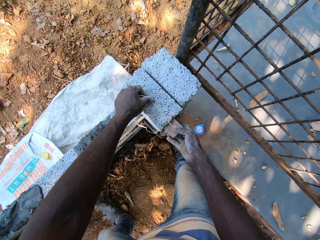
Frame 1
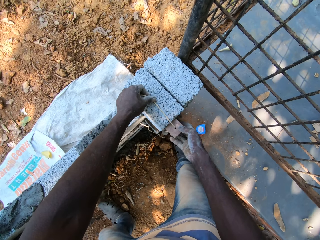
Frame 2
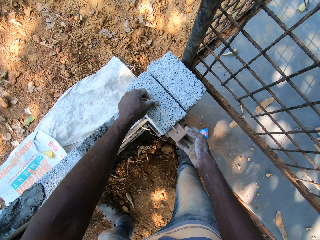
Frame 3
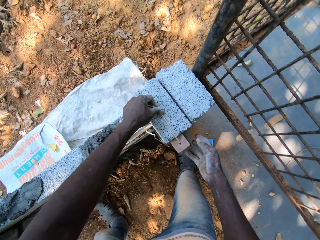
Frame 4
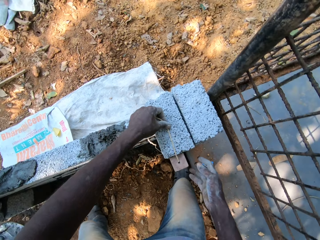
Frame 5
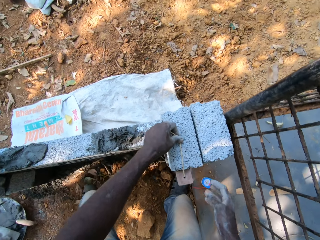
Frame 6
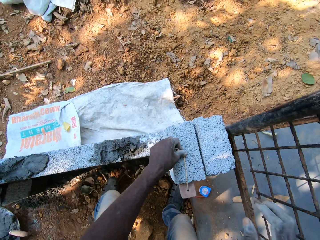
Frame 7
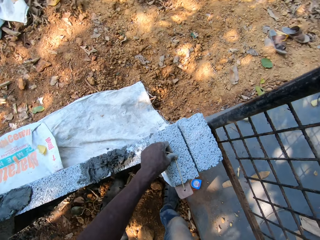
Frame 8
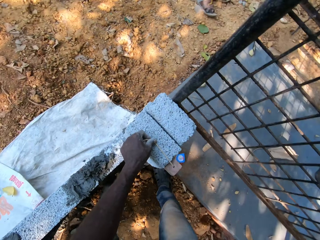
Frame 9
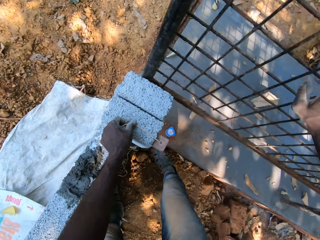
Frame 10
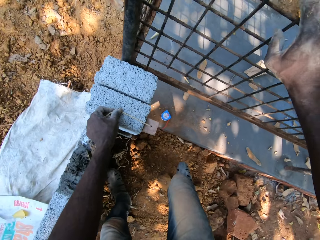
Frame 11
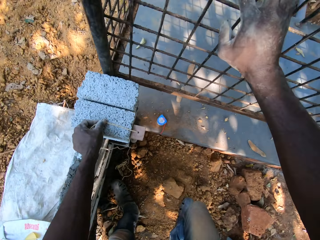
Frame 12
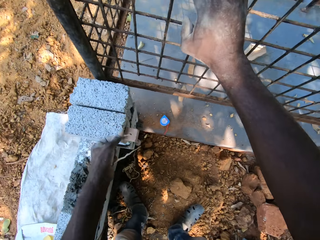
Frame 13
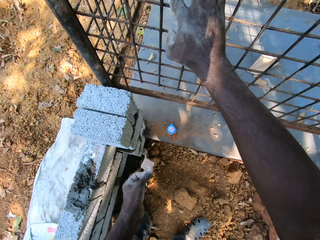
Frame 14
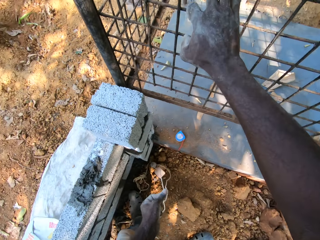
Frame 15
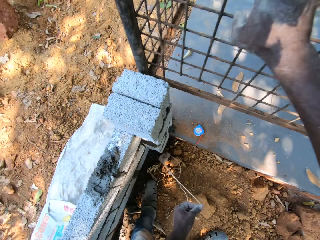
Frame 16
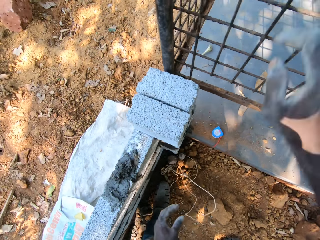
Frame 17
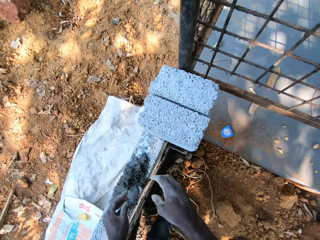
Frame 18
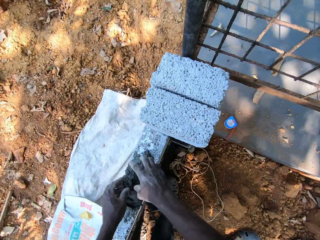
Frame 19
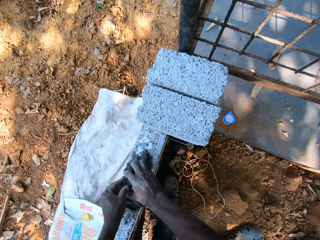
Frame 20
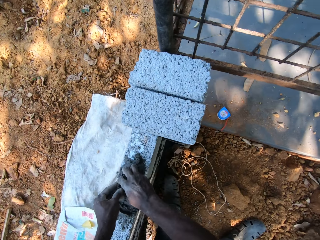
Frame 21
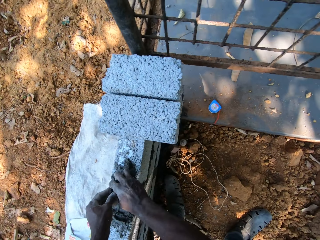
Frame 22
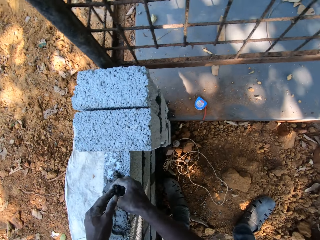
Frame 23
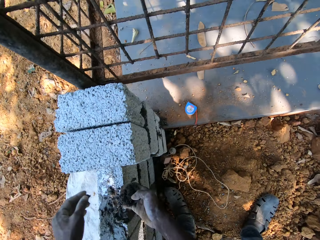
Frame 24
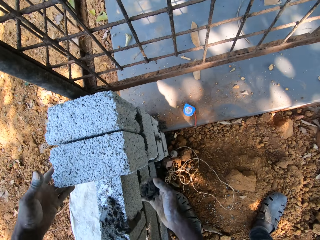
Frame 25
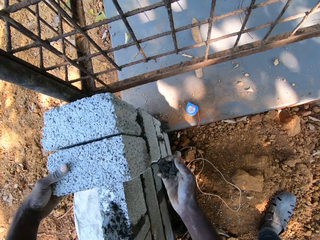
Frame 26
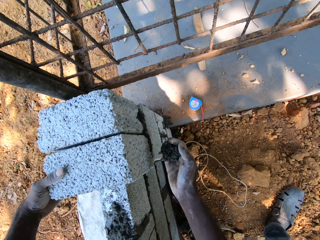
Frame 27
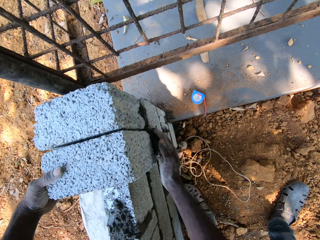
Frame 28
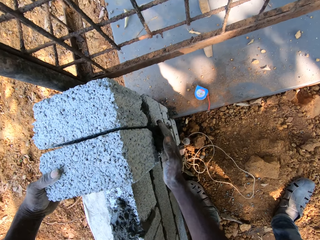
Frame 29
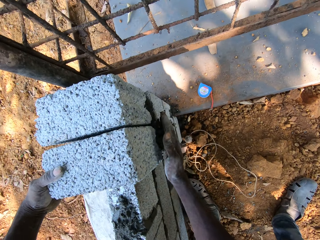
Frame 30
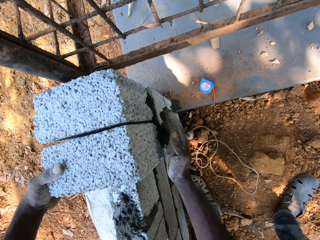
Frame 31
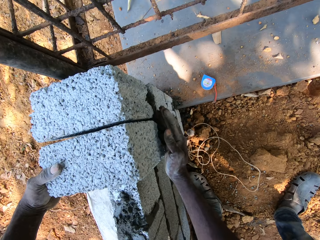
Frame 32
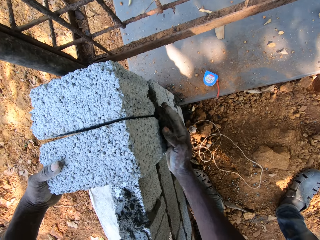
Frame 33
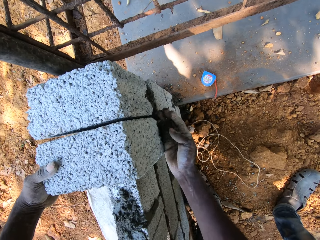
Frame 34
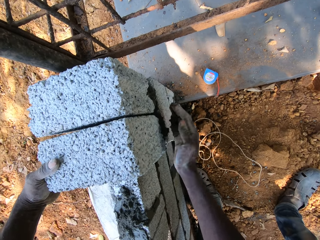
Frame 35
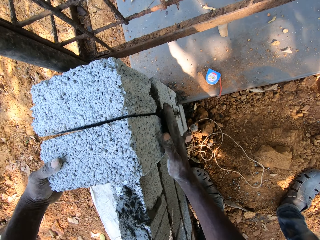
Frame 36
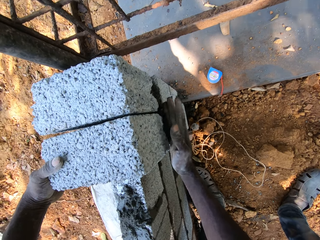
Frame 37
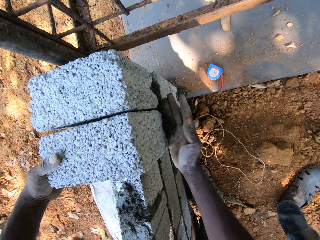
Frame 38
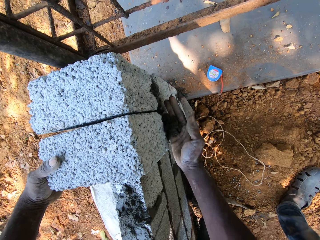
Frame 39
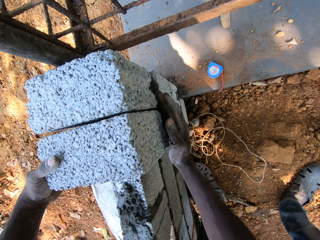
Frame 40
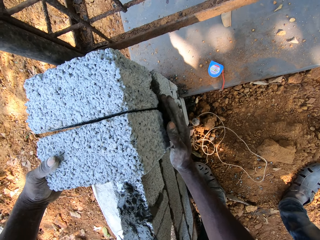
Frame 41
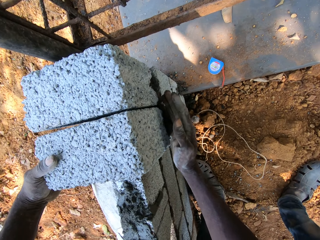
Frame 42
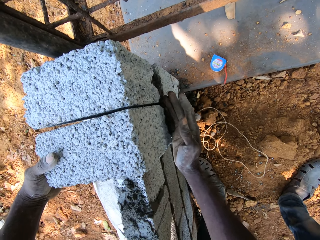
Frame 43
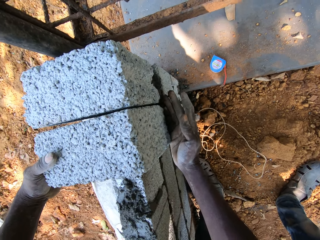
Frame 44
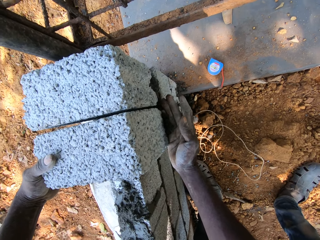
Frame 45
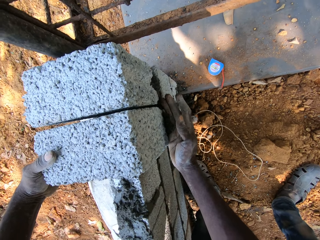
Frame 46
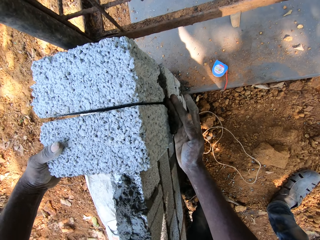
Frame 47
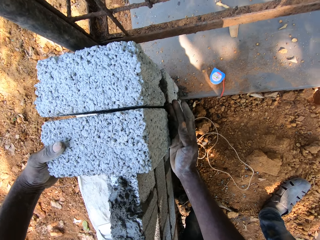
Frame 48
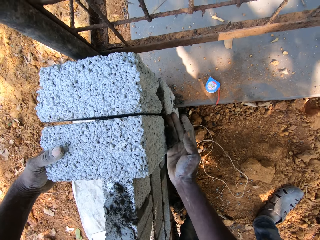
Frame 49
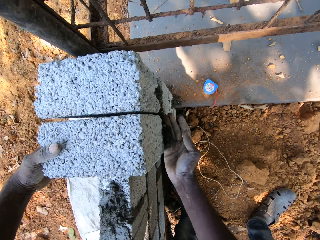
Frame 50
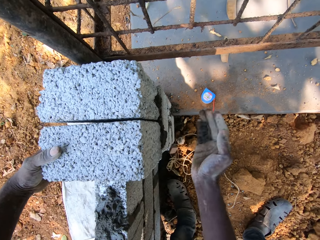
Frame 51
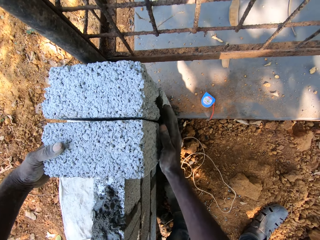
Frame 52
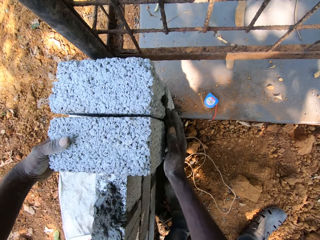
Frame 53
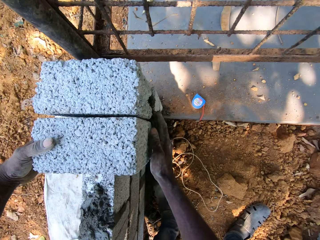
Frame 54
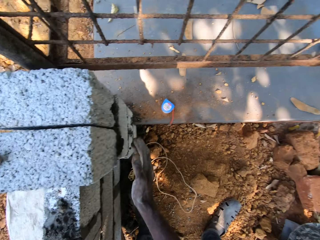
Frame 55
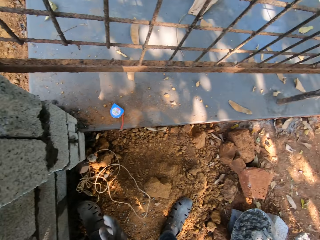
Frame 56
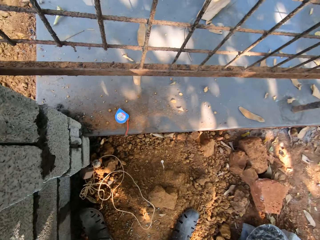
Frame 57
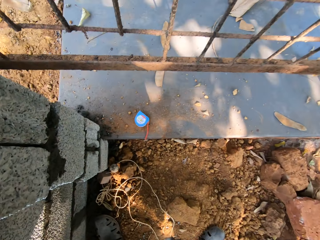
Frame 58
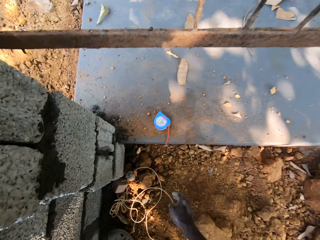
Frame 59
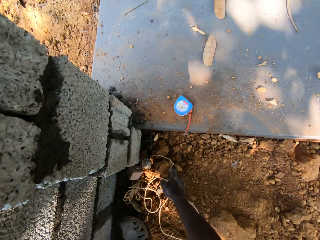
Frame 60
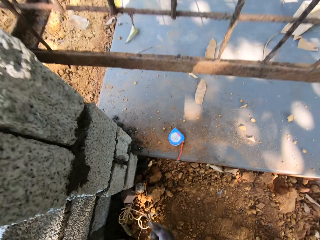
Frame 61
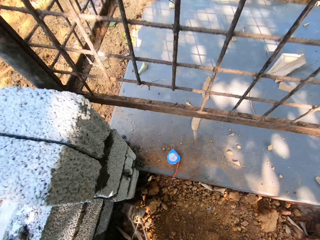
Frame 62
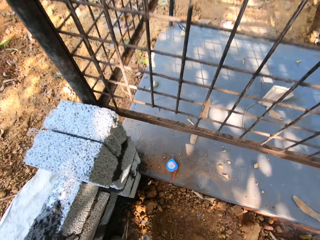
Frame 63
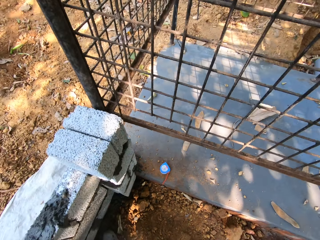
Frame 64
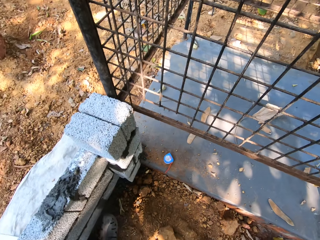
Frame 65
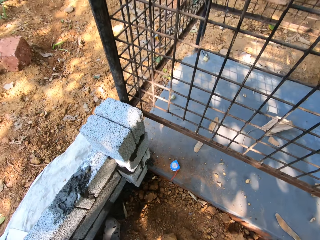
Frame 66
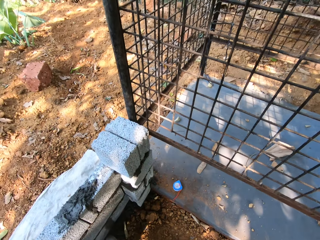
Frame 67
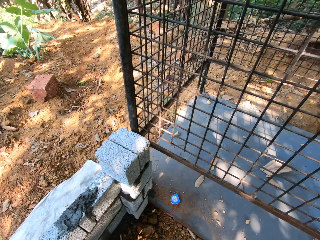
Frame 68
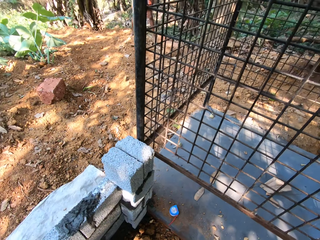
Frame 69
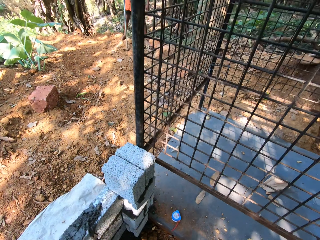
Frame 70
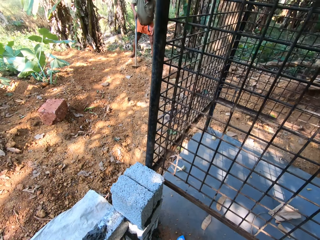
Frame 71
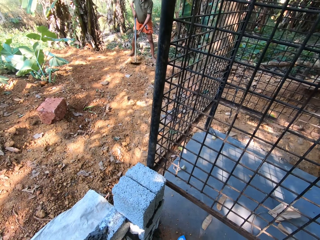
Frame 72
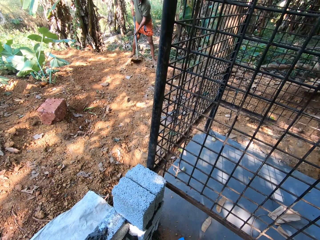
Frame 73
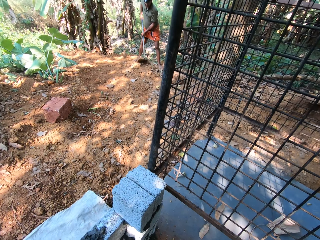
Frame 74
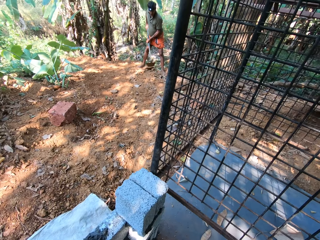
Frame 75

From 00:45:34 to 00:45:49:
The camera wearer holds an iron burglary with his right hand. He drops the plumb bob in his left hand on the ground. He packs the concrete on the wall with both hands. He scoops cement with his hands. He dumps the concrete in his right hand in the wall, under the concrete brick. A man talks to the camera wearer. The camera wearer picks up the plumb bob on the ground with his right hand.

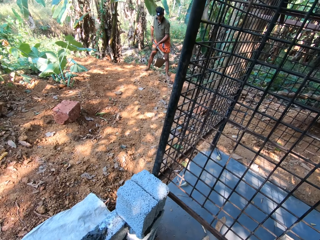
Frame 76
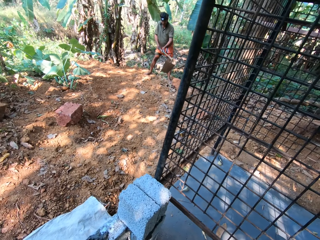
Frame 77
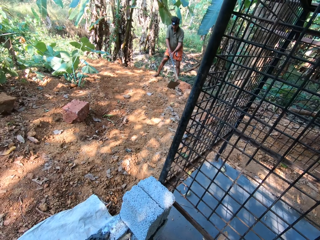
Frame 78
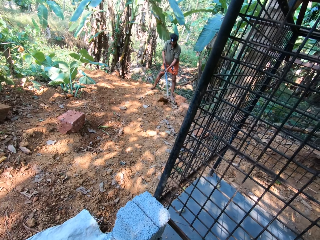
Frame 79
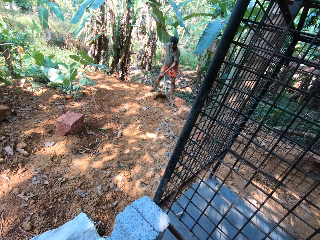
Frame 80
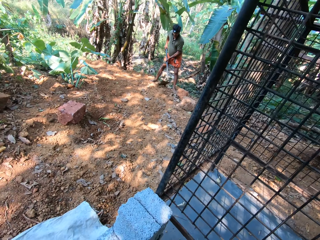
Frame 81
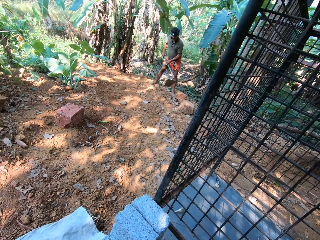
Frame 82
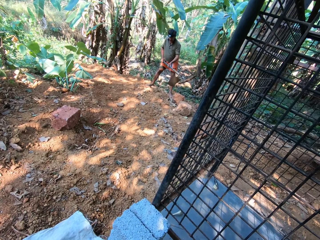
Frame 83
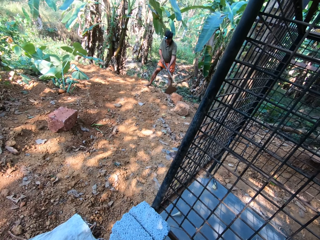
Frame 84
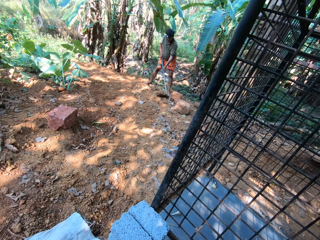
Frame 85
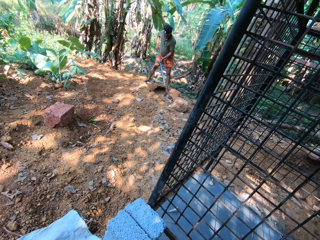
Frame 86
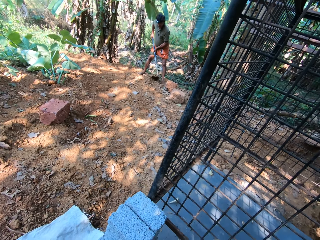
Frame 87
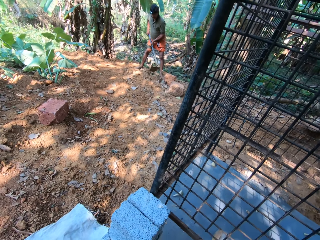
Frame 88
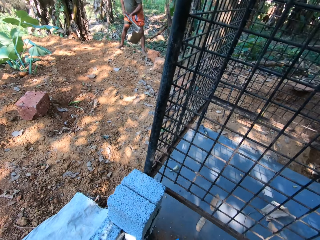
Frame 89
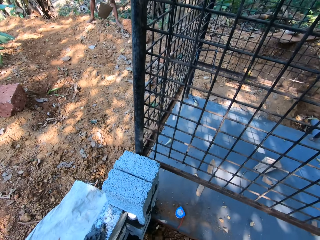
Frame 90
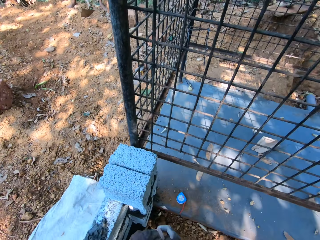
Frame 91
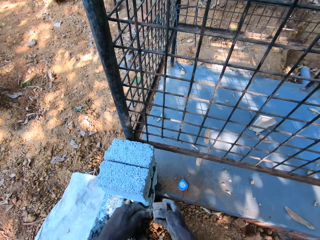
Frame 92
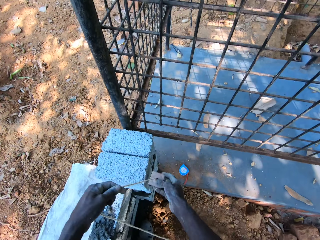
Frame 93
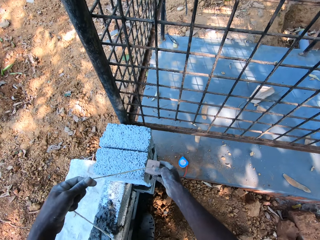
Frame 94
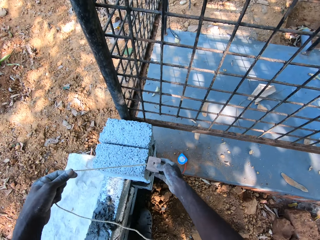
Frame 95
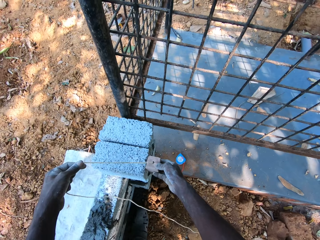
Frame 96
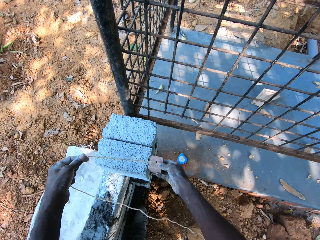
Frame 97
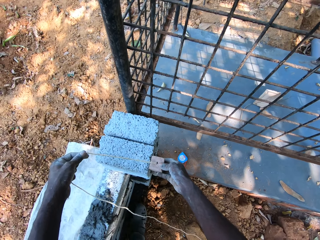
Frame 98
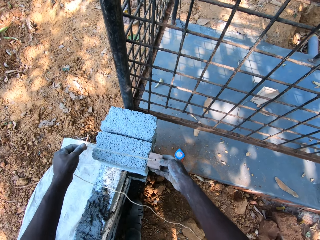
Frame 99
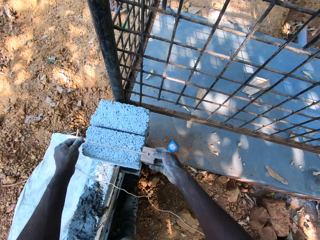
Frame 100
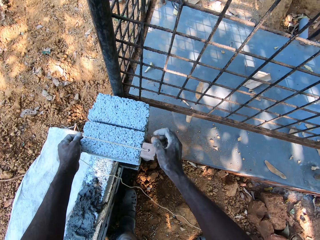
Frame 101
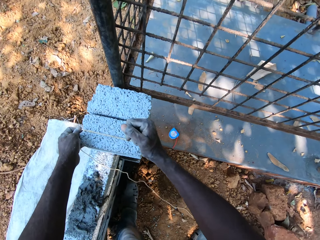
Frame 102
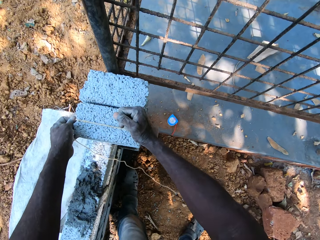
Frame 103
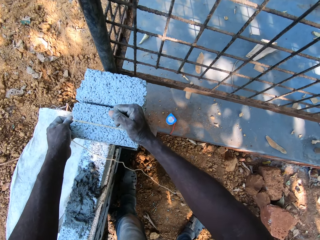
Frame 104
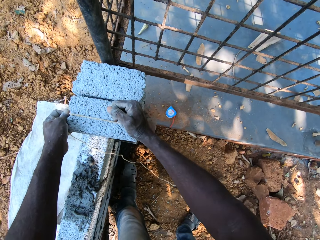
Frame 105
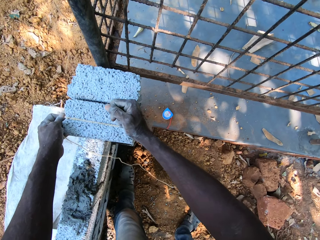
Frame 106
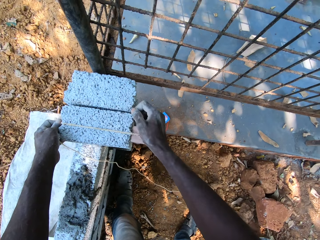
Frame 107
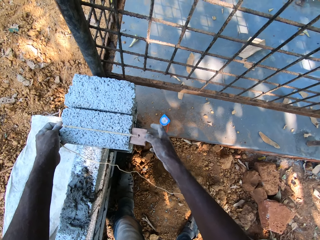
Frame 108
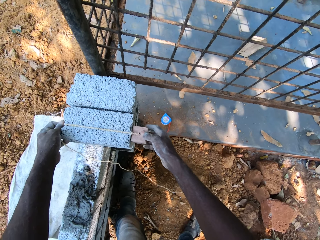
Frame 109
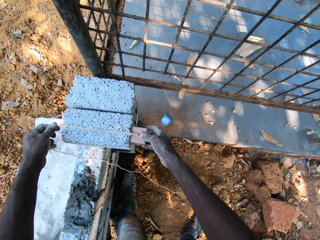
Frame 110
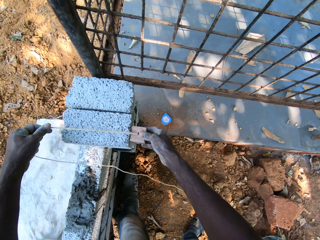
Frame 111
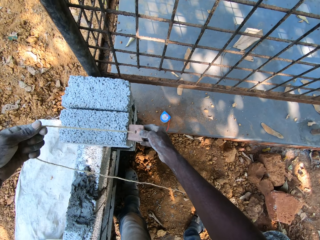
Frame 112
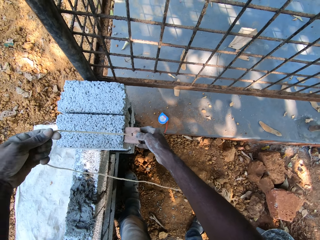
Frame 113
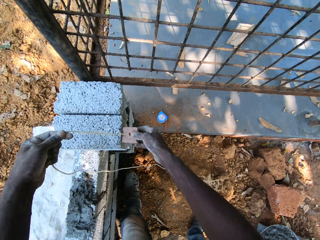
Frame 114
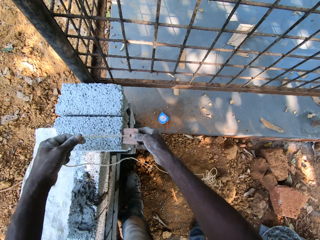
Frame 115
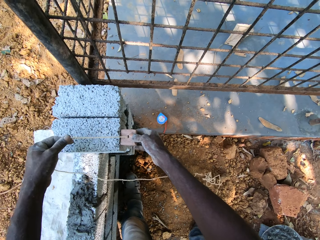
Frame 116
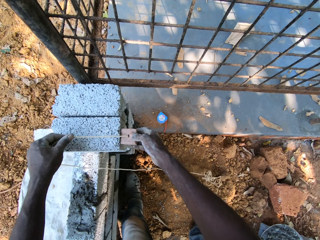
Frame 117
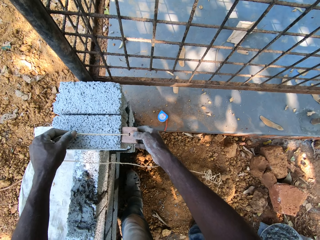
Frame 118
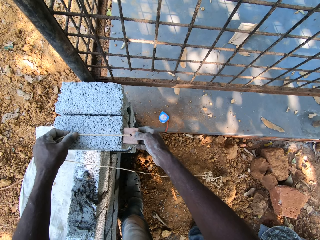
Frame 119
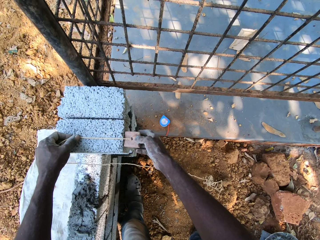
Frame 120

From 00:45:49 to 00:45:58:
The camera wearer sets the plumb bob in both hands on the concrete block on the wall. He measures the vertical line of the brick with the plumb bob. He hits the concrete block with his right hand. He adjusts the plumb bob rope over the concrete block with his left hand.
